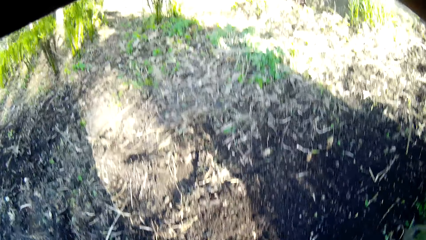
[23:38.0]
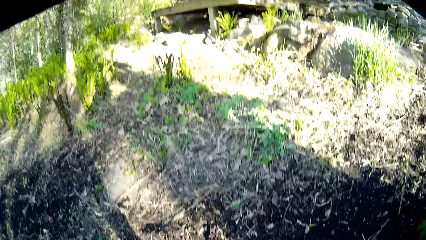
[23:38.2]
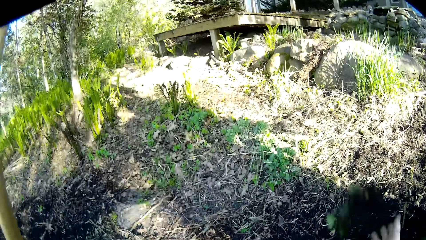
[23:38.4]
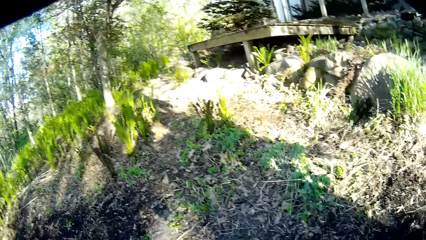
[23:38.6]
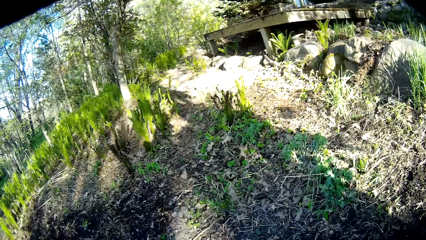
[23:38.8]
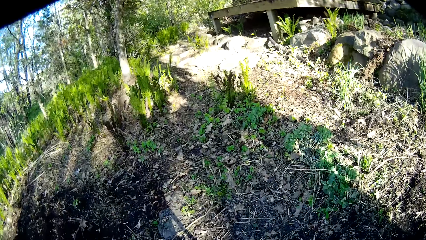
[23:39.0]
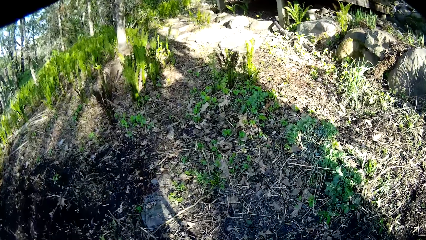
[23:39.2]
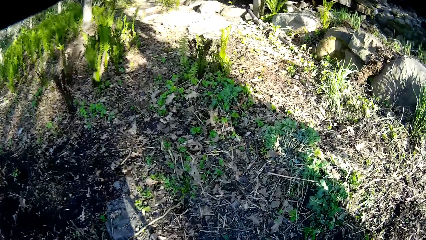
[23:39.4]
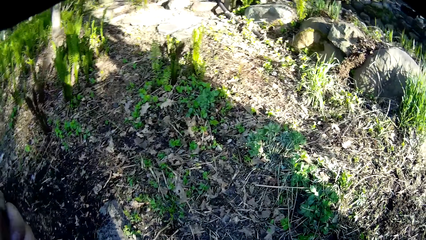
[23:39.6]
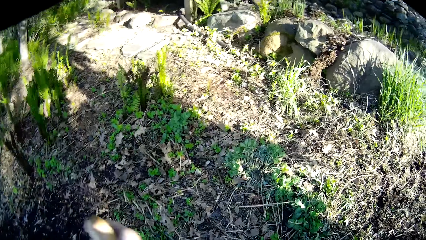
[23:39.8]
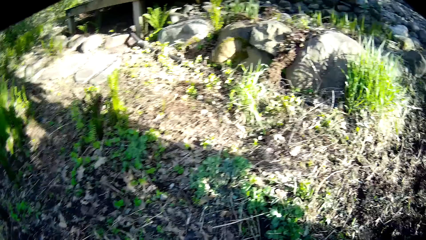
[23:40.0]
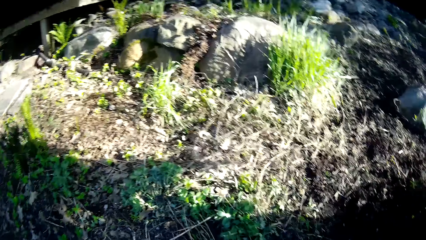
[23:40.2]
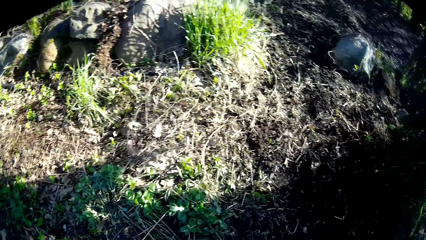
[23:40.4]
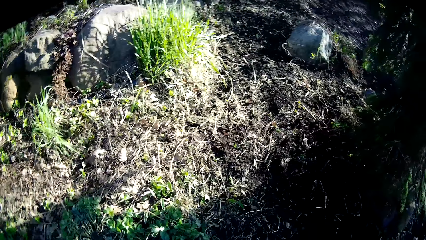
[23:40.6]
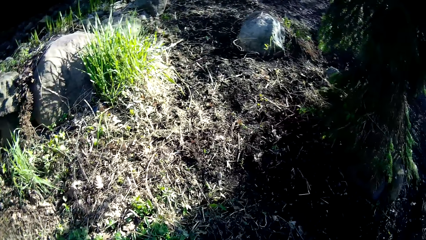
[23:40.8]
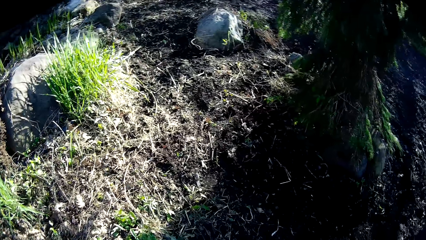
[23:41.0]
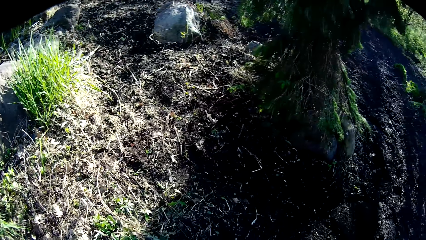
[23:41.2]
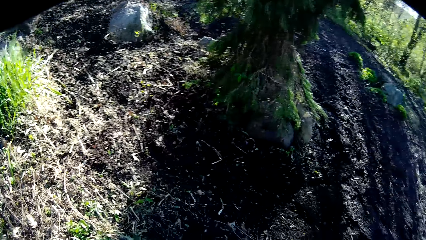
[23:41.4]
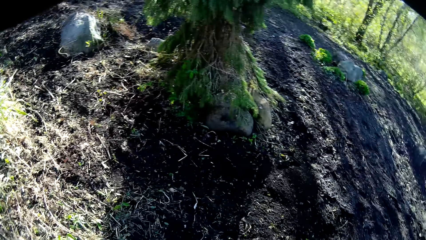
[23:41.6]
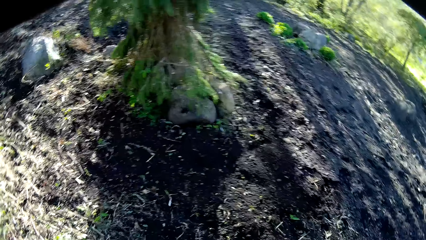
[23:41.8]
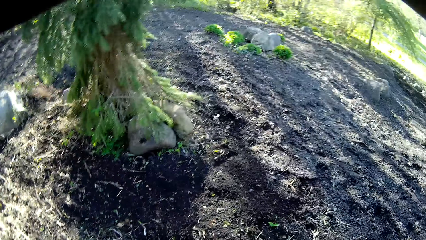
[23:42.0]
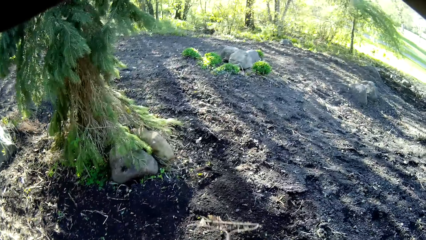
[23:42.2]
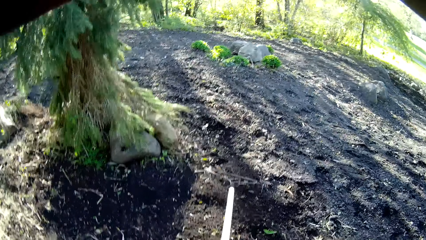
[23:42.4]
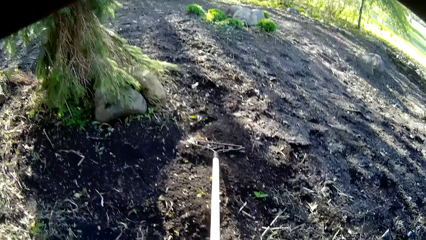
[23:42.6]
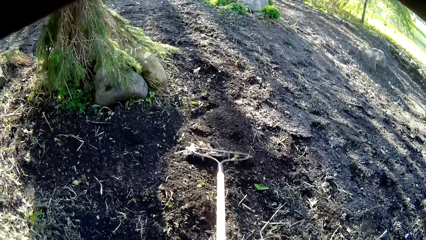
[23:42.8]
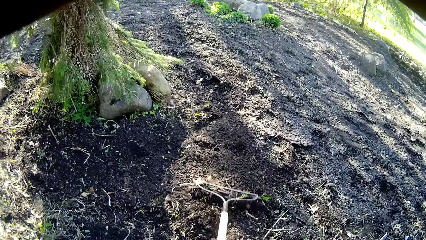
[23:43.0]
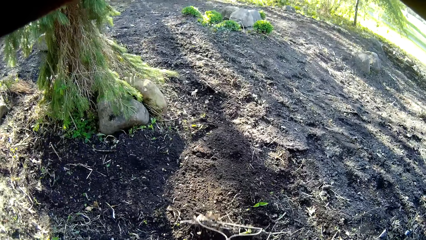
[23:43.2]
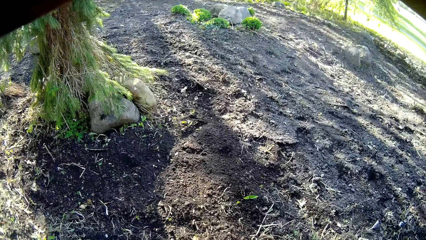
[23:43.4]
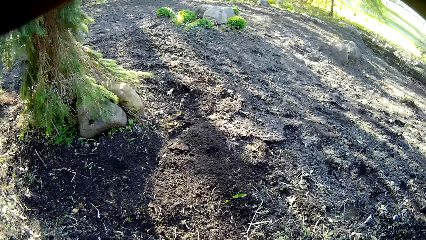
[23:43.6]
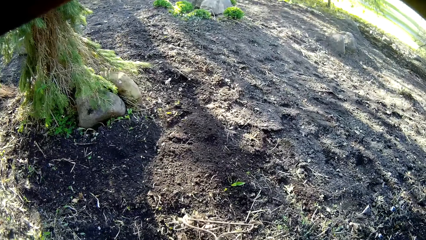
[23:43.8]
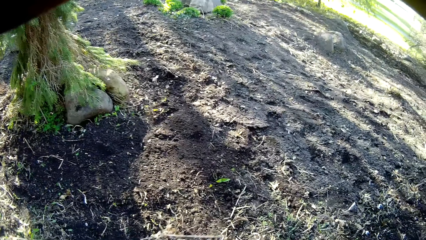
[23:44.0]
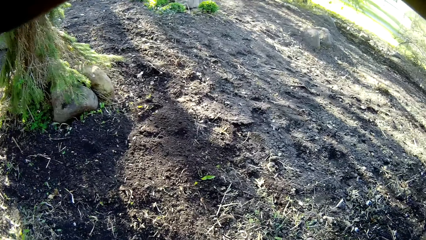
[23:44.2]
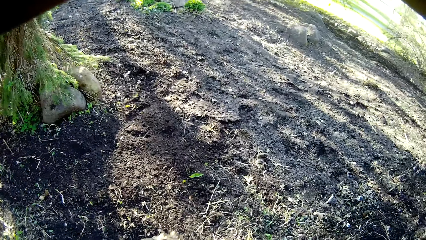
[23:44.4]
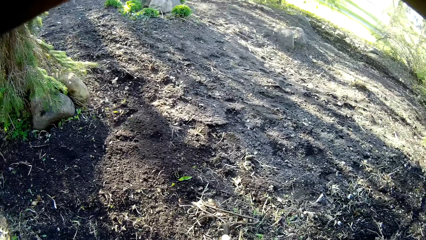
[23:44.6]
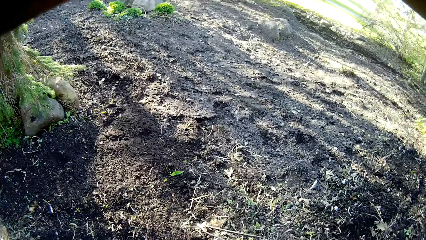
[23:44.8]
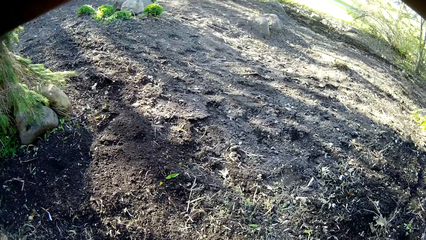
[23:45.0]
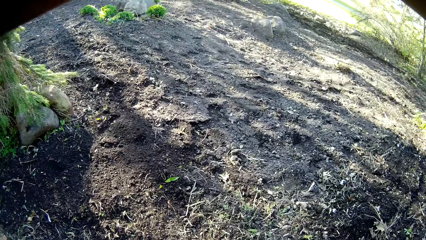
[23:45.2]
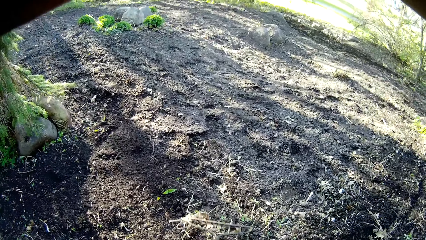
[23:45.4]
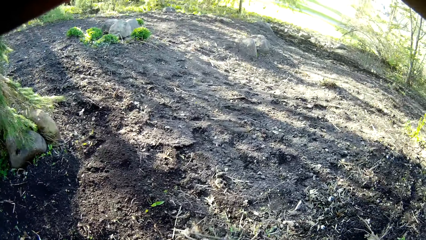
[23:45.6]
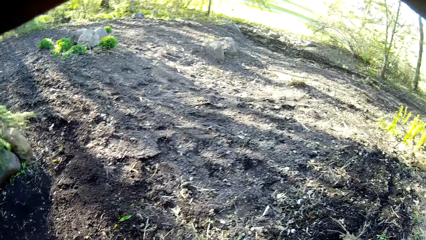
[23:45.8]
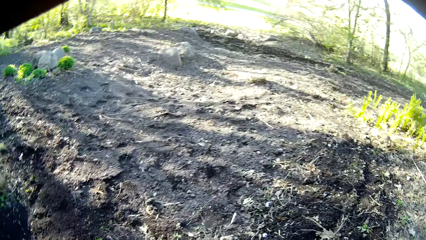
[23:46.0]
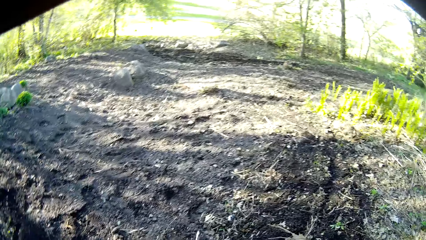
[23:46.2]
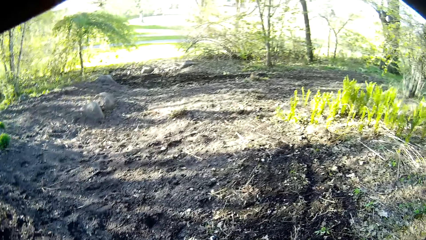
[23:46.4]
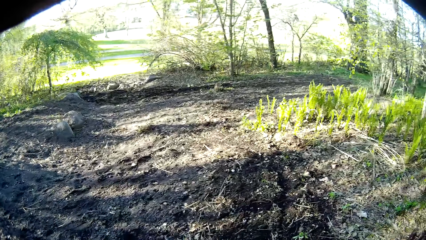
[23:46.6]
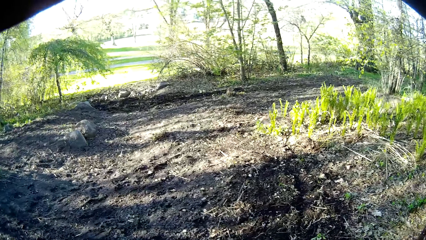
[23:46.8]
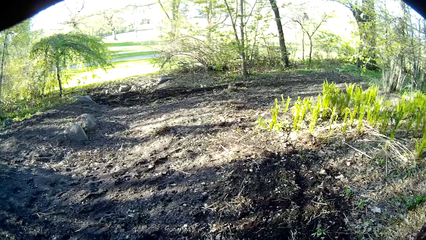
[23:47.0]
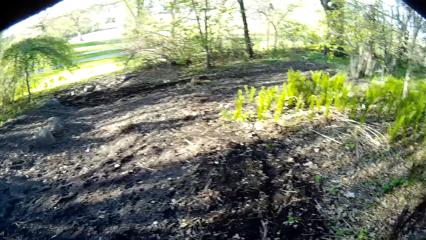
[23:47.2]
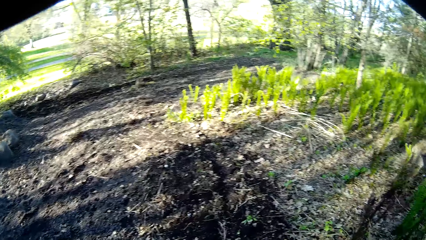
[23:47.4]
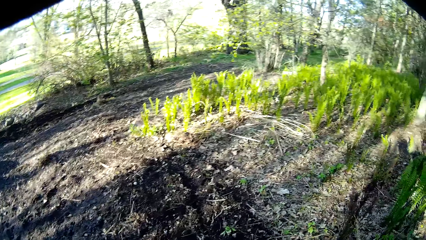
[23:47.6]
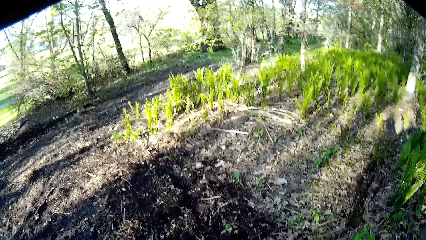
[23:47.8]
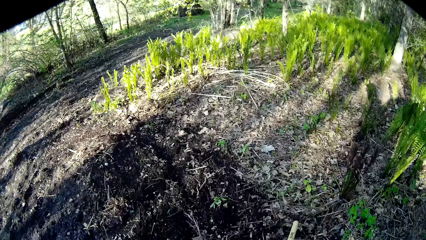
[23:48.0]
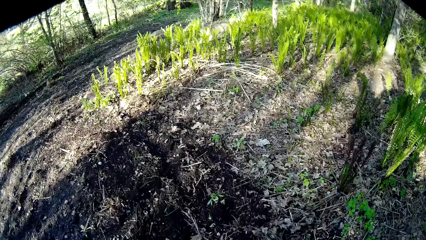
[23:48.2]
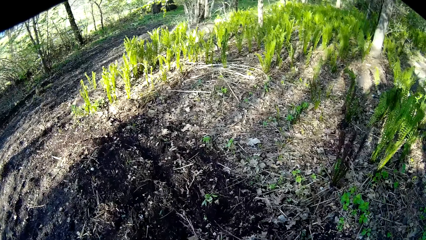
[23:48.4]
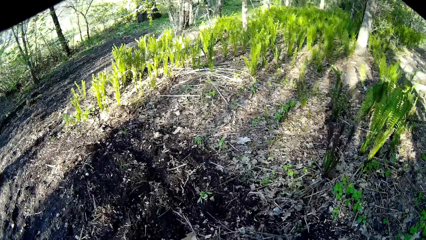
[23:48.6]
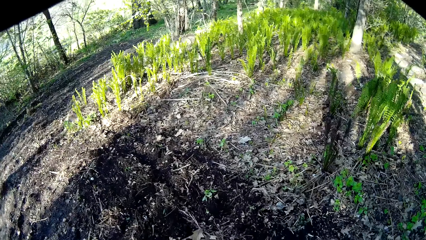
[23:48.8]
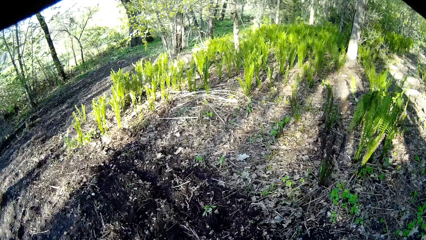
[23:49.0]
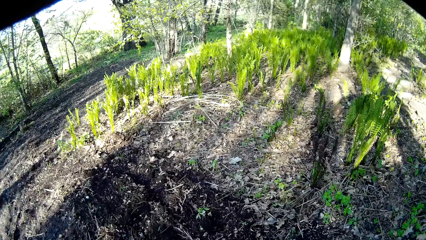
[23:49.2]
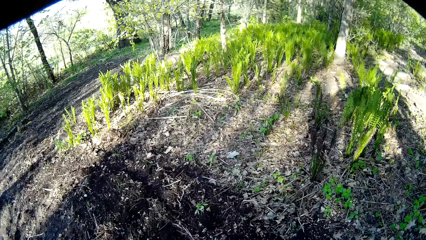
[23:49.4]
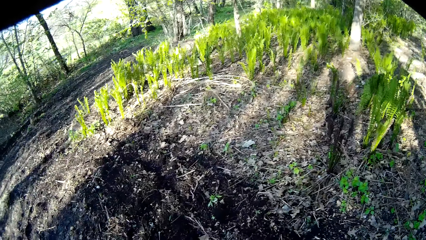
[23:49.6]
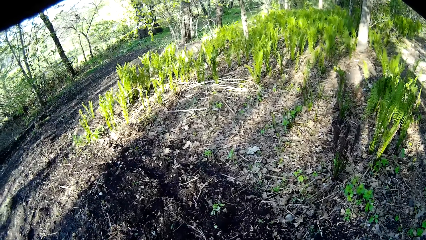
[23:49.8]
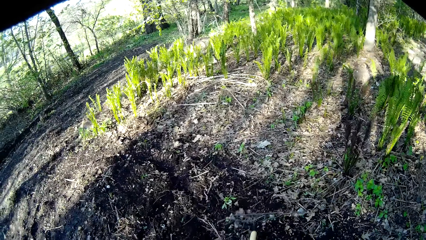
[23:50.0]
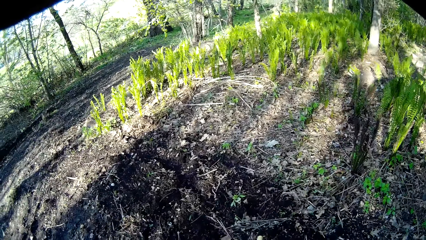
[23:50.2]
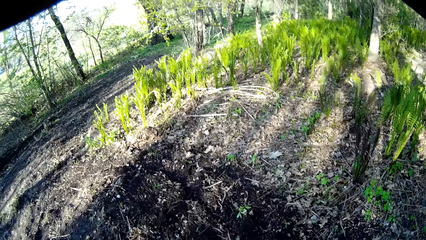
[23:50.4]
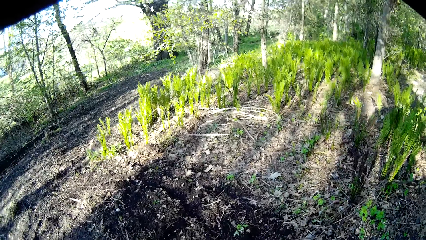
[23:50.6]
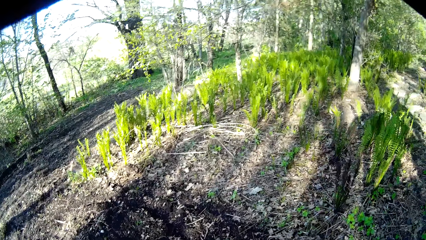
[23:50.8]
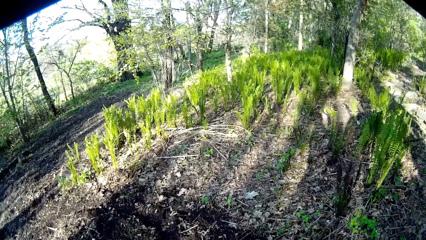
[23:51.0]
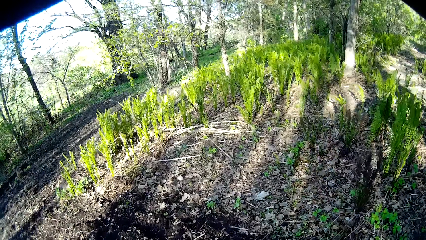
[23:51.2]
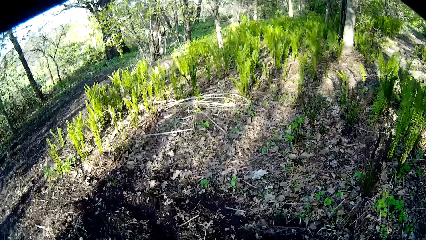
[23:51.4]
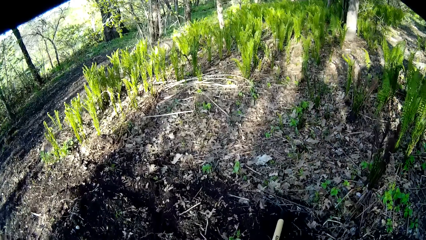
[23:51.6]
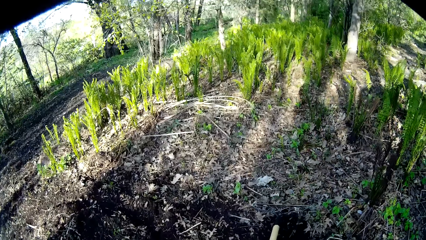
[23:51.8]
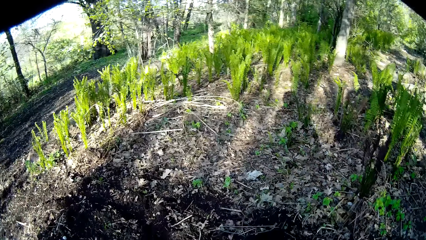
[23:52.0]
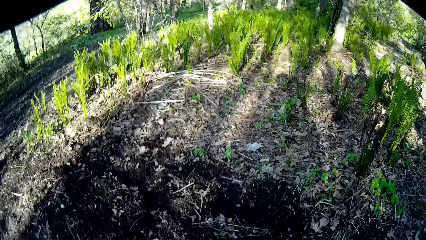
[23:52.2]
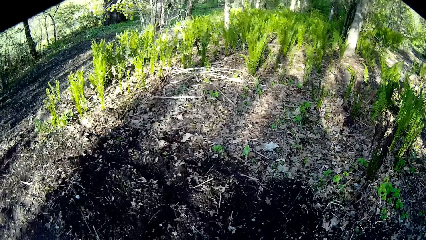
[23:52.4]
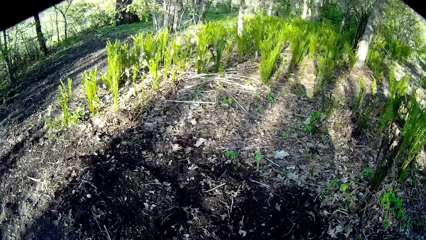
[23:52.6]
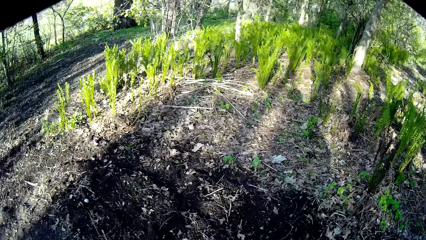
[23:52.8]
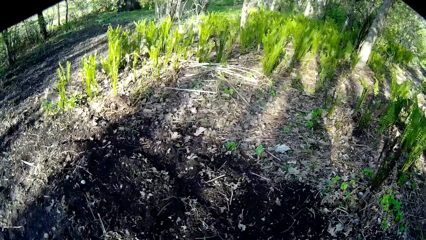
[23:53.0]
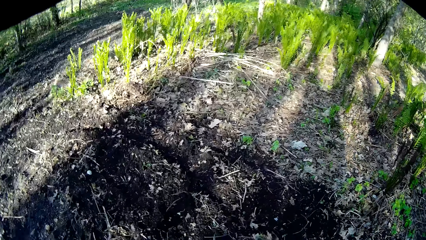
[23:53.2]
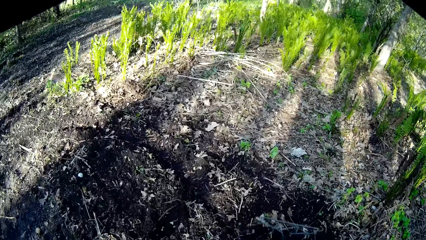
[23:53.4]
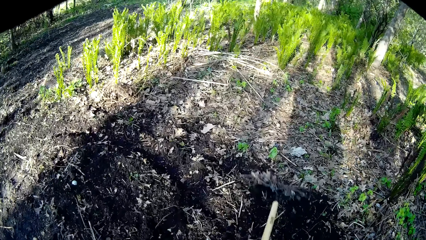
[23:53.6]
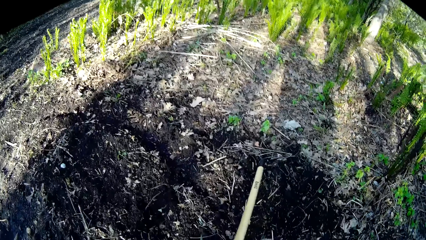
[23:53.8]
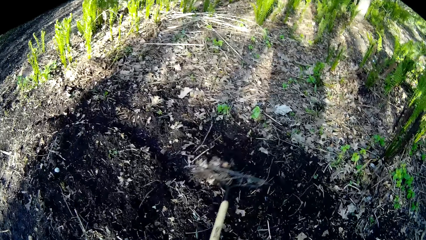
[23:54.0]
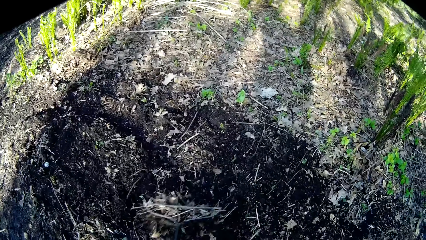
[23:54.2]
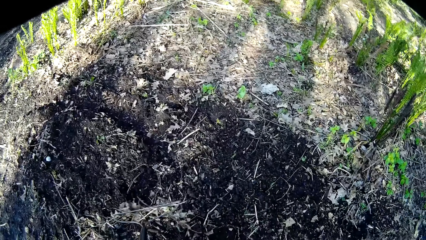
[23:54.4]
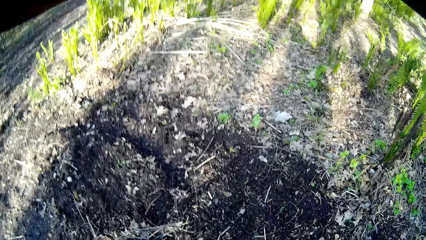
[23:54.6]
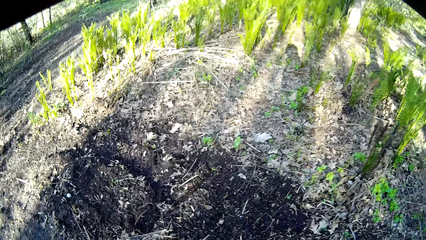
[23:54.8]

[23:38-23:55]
The camera wearer throws a stone or the soil to the ground with his right hand. He walks around. He rakes the ground with the rake with both hands. He gathers the soil with the rake. He looks around. He gathers the soil with the rake.
